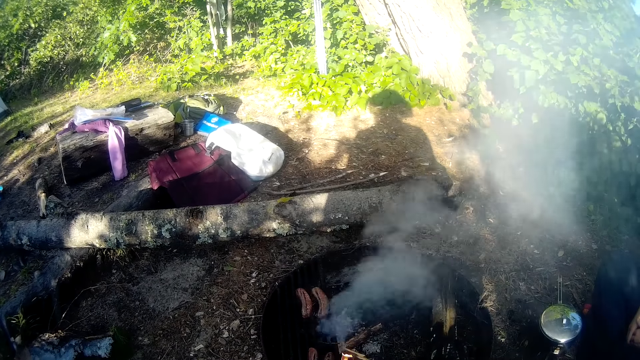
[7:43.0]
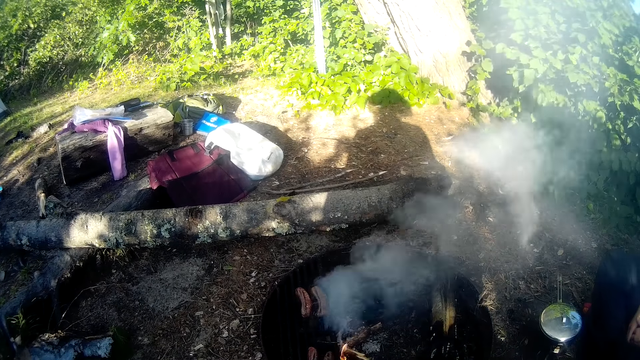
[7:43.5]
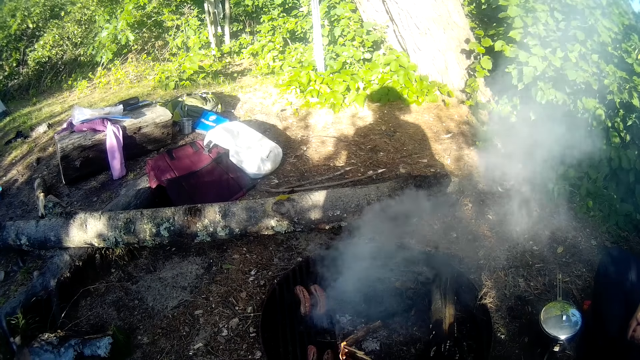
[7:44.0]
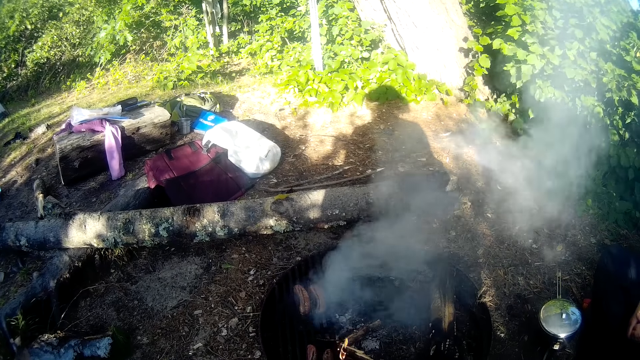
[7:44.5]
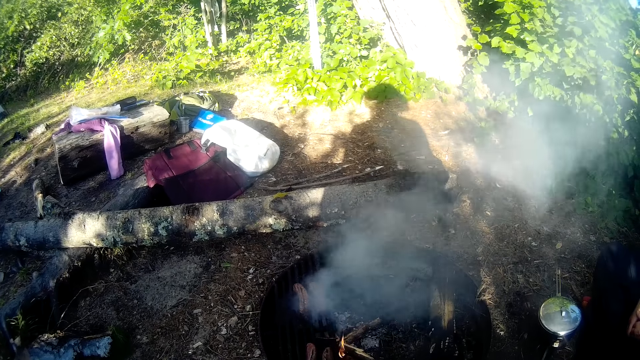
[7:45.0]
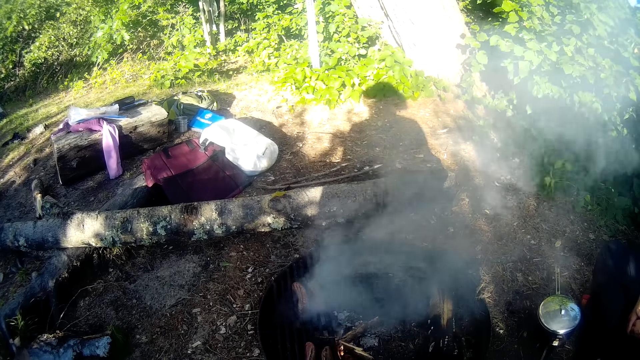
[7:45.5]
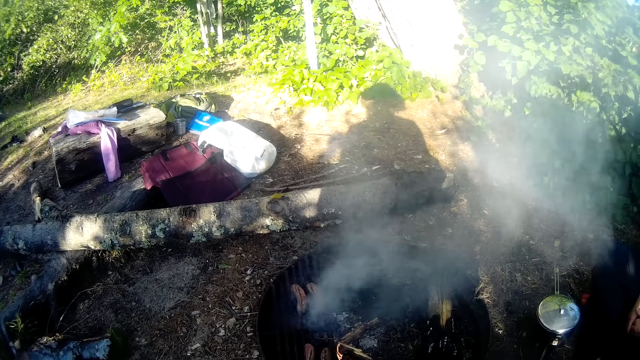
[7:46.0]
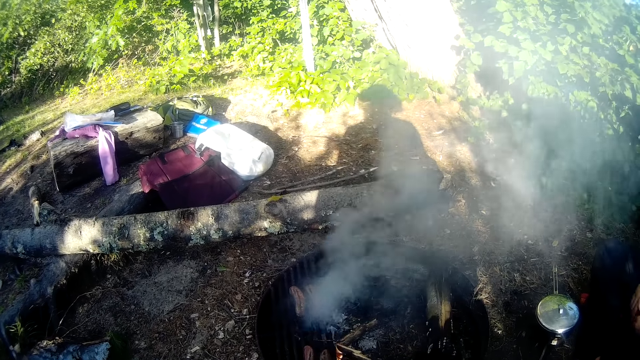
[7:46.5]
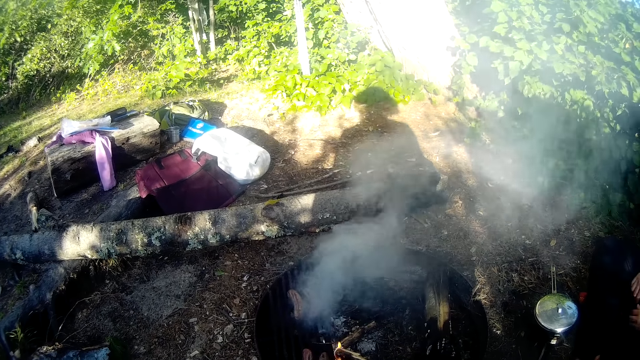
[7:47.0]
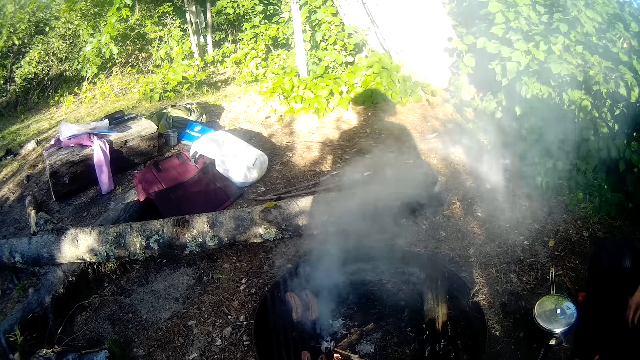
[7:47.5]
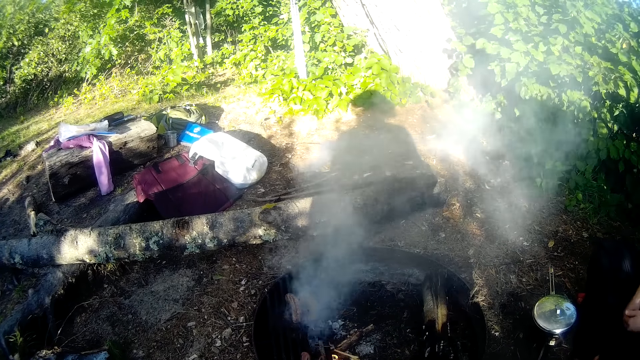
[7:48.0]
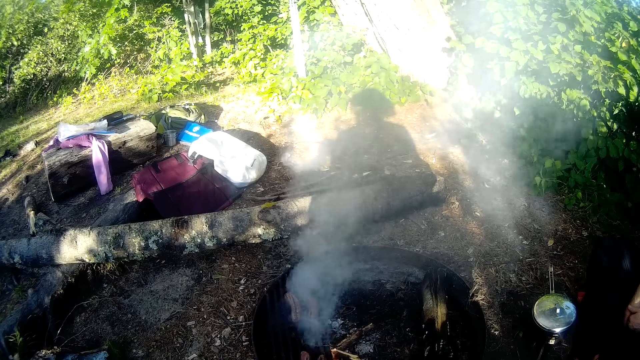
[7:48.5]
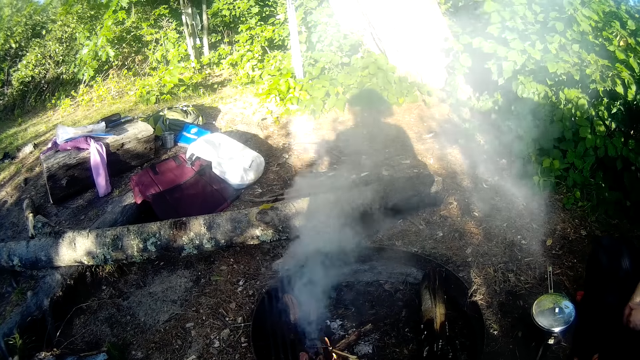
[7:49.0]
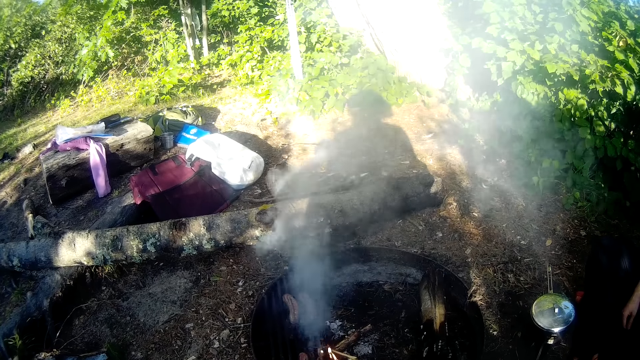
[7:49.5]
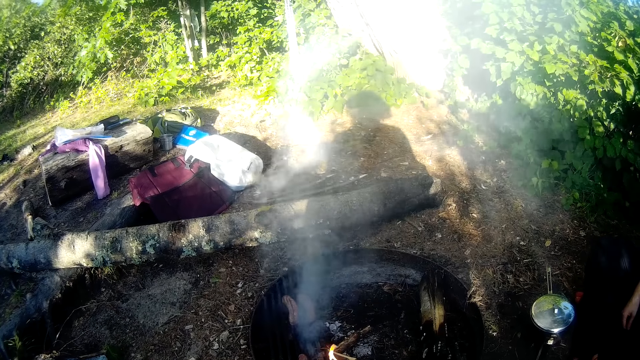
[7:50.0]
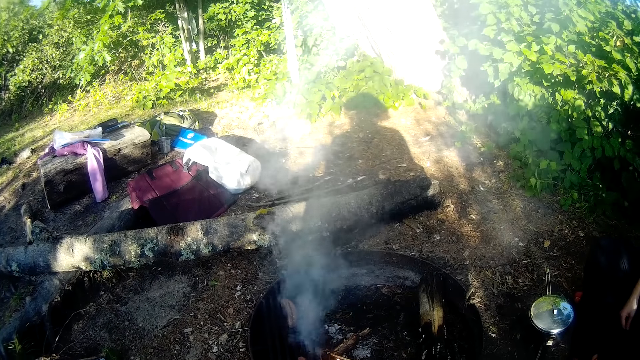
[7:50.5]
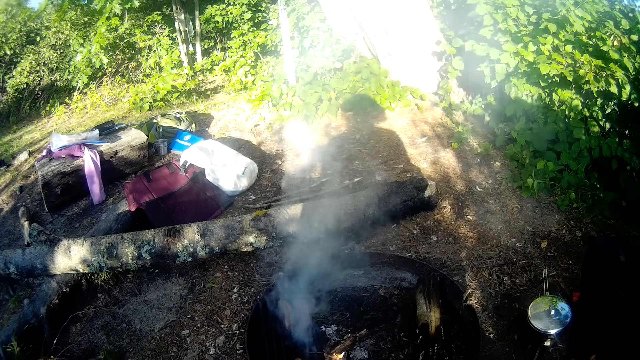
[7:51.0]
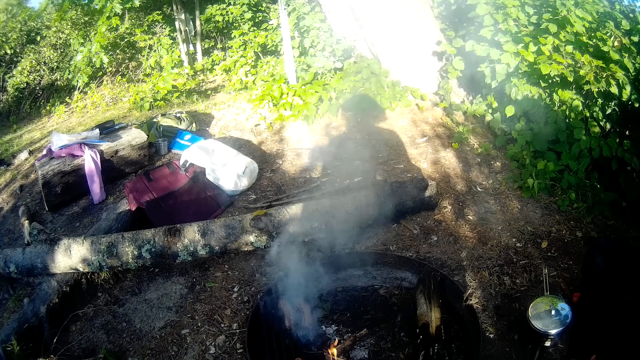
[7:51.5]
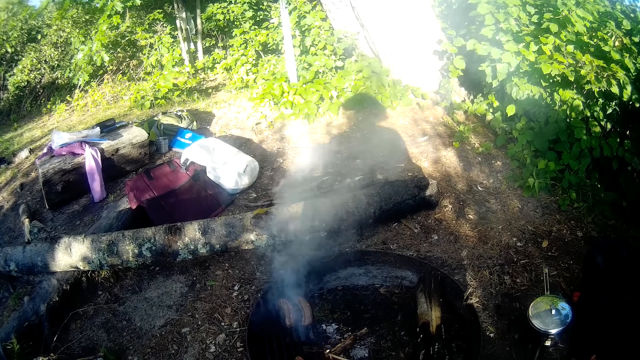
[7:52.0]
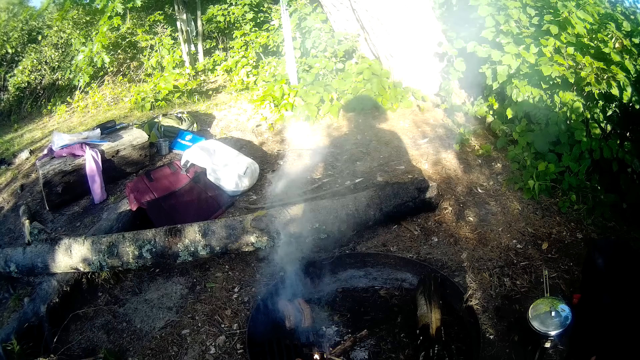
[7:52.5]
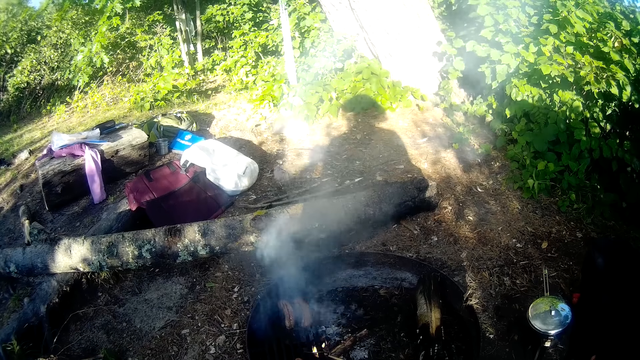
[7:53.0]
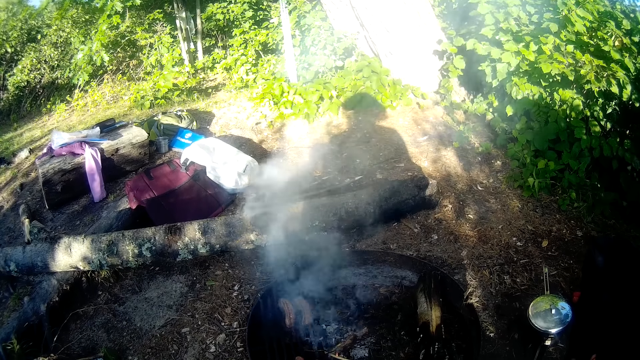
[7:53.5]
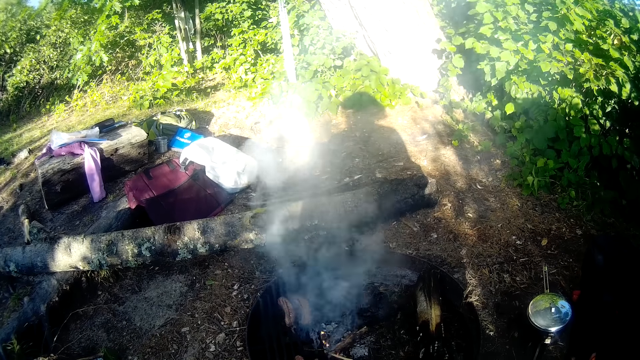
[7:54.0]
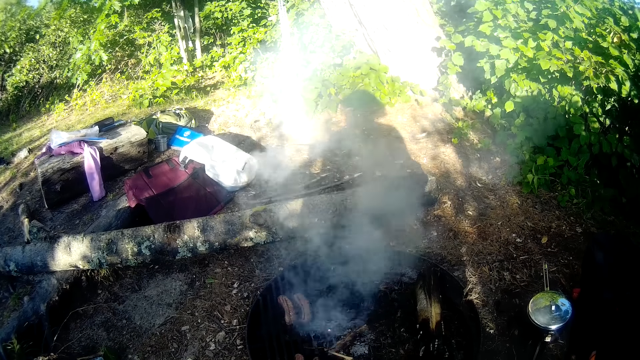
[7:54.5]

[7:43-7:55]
A woman talks to the camera wearer. The camera wearer stares at the grill.

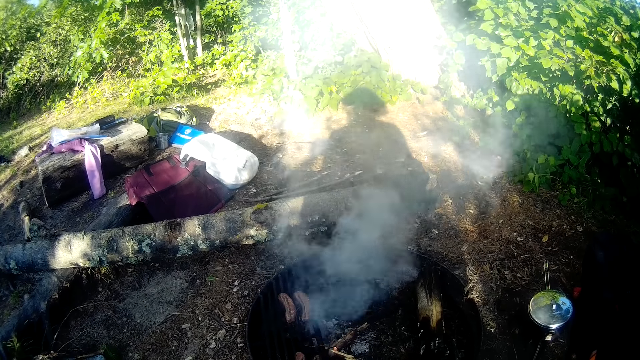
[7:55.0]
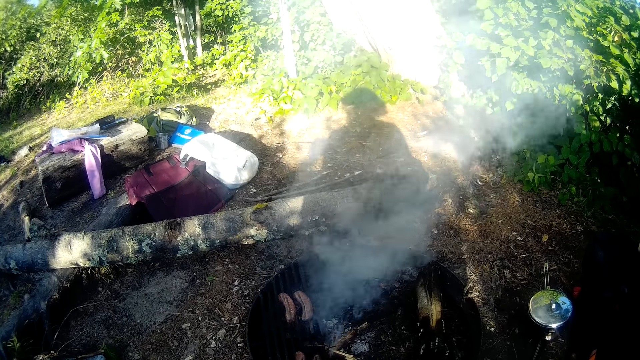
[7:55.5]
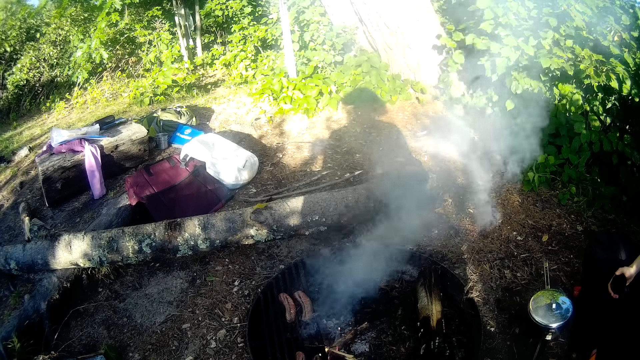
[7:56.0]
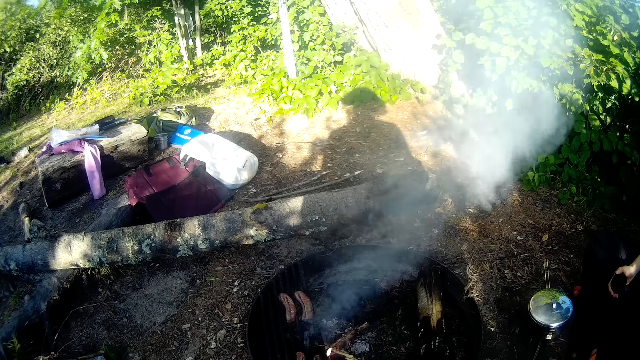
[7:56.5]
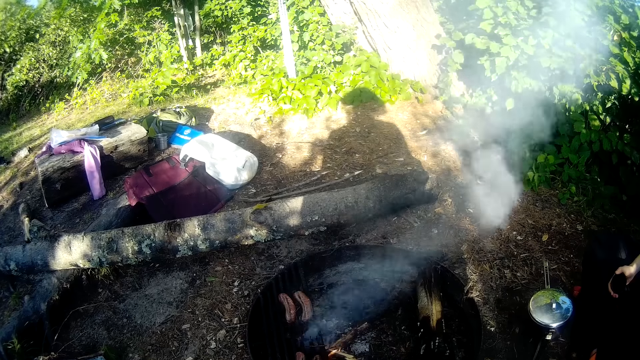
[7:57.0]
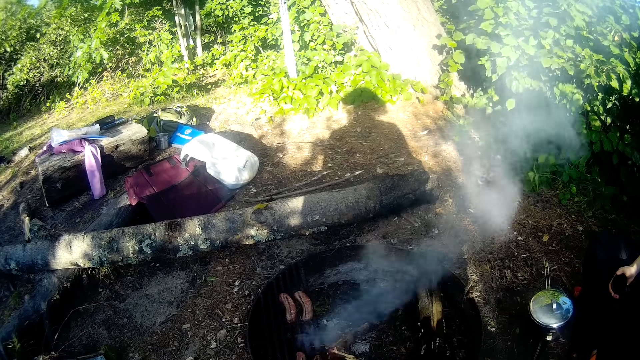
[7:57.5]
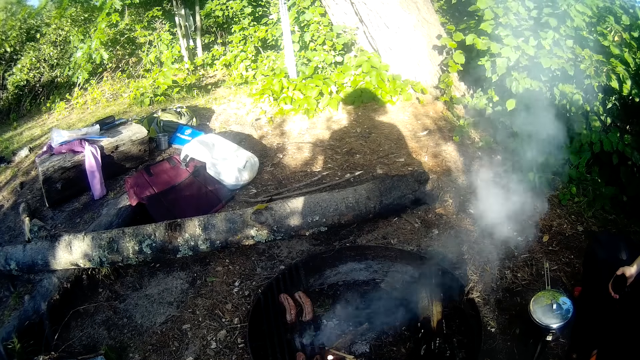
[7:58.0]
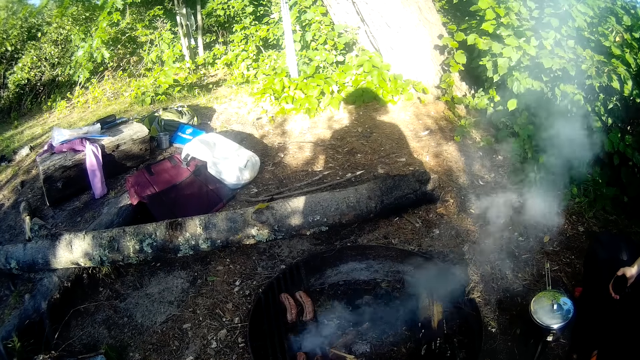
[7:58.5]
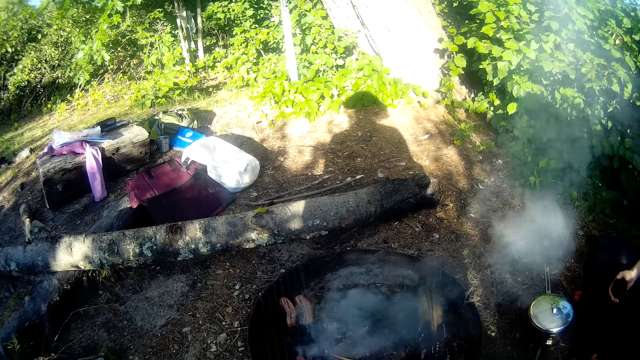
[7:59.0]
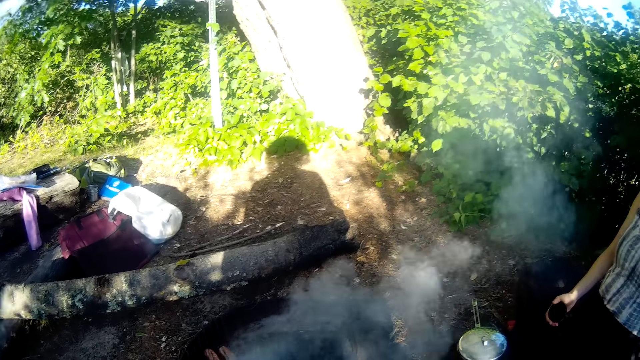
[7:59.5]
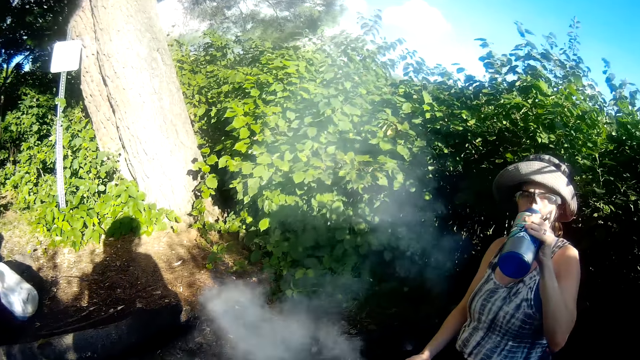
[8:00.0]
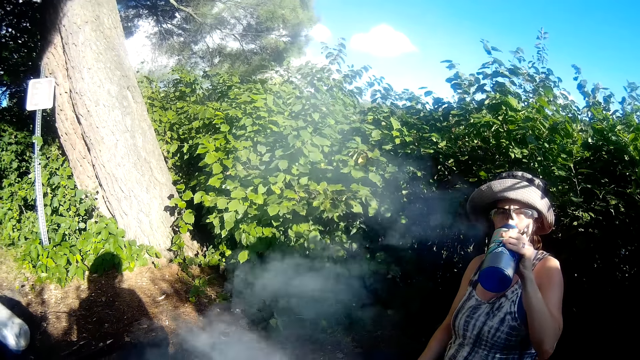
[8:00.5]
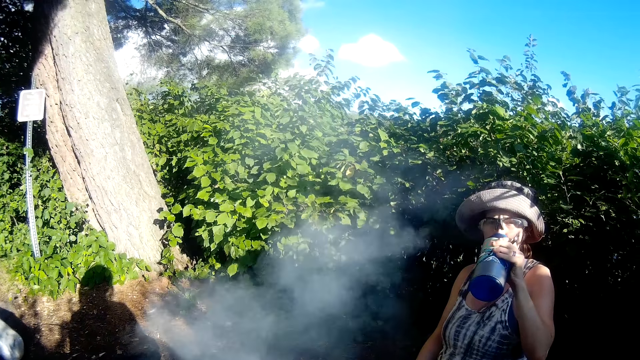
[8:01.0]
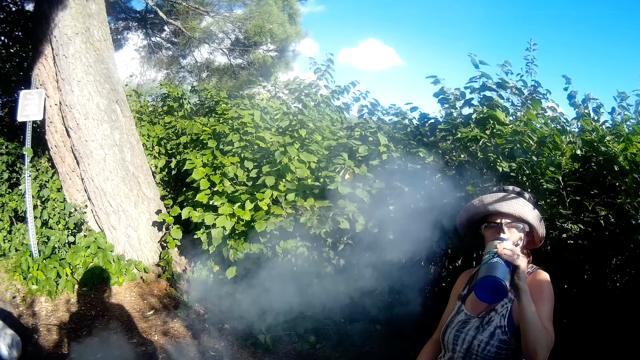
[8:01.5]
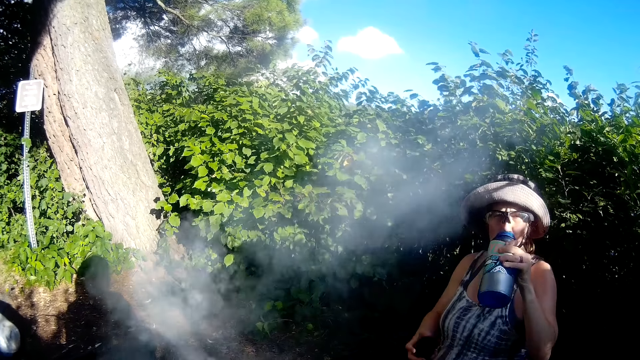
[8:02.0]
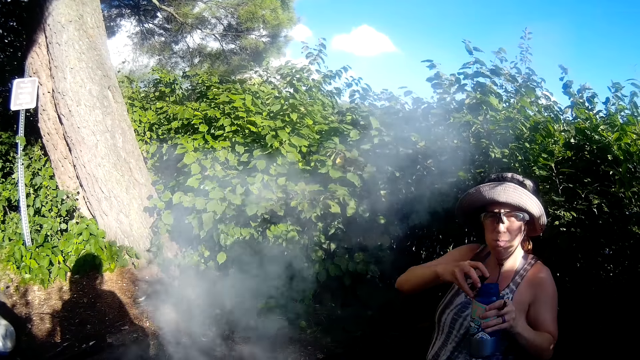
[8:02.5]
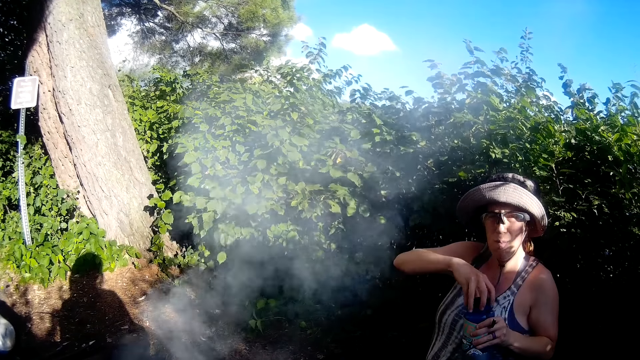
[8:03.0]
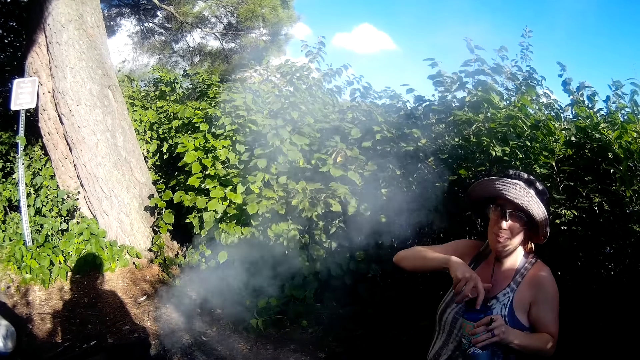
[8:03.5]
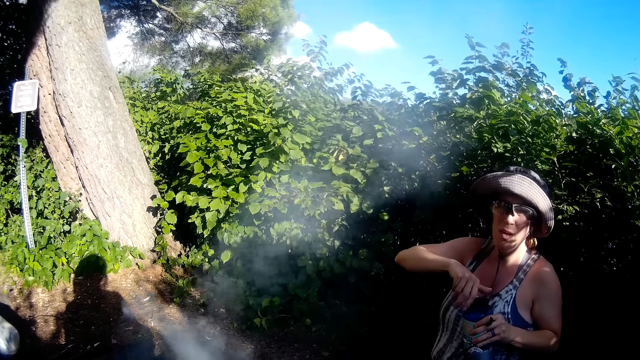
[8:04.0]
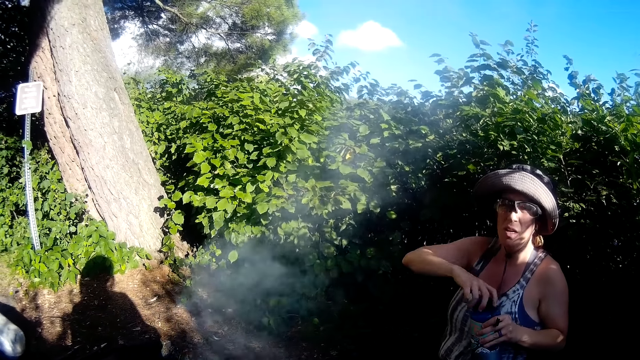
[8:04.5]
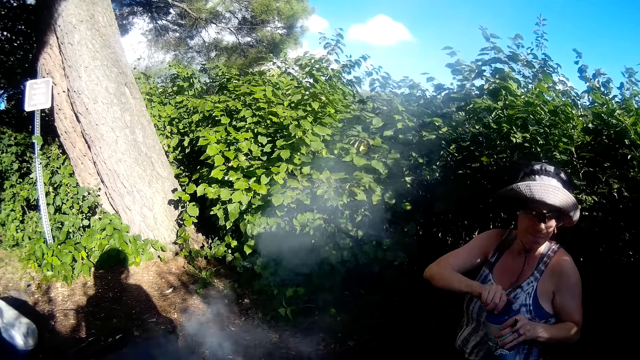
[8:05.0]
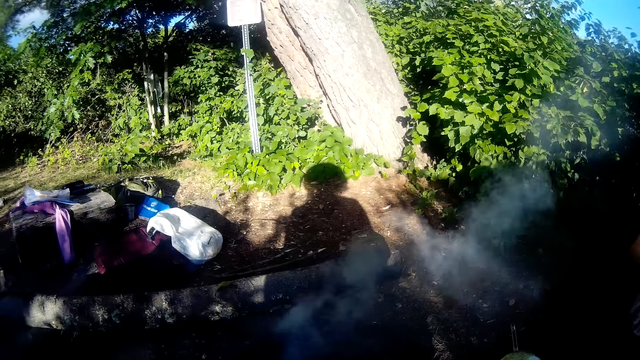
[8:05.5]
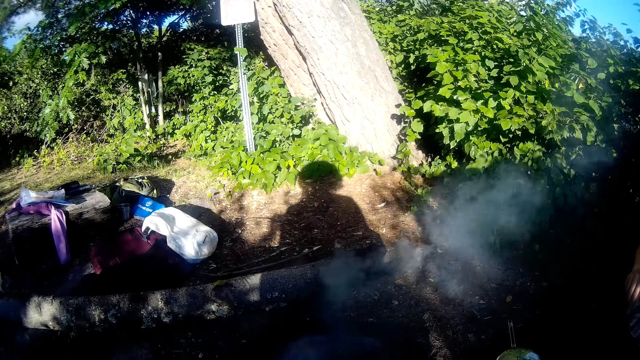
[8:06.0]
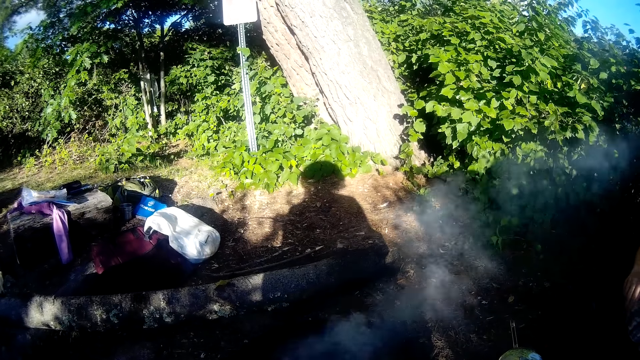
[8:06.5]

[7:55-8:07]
The woman drinks from a bottle in her right hand. The camera wearer observes the woman and talks to the woman. The woman closes the bottle with the cover in her right hand.
